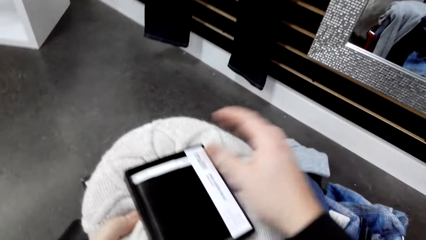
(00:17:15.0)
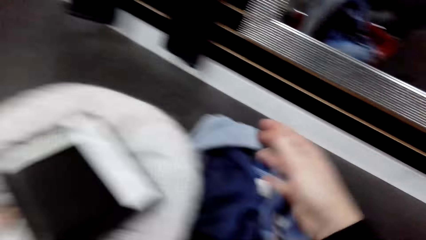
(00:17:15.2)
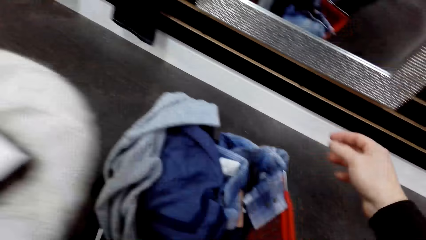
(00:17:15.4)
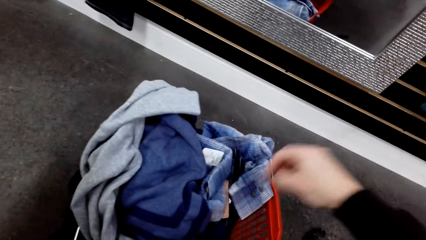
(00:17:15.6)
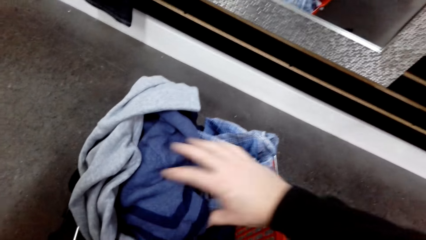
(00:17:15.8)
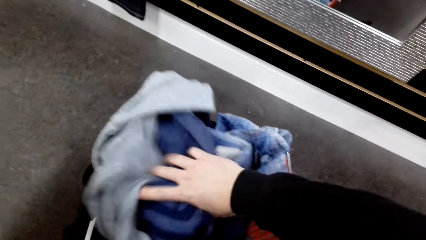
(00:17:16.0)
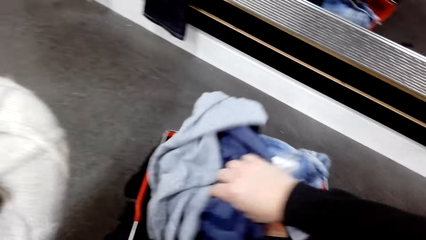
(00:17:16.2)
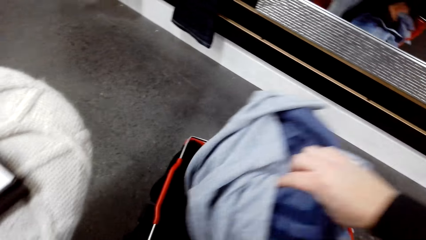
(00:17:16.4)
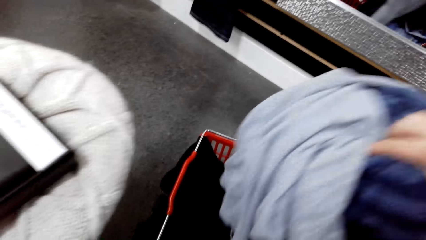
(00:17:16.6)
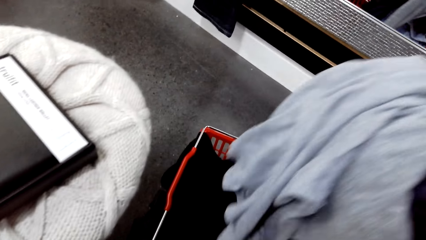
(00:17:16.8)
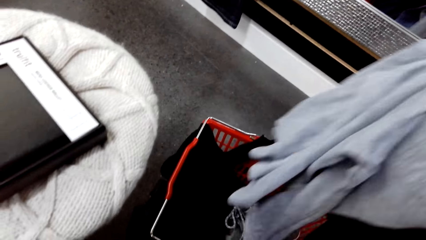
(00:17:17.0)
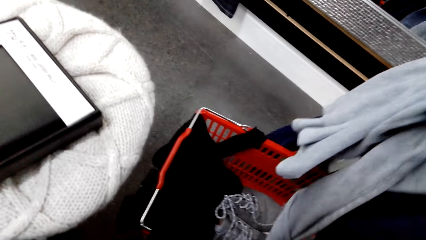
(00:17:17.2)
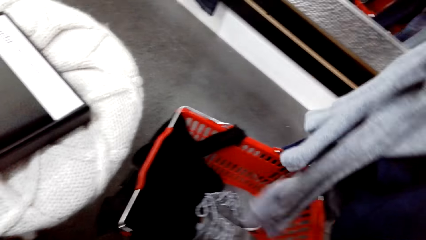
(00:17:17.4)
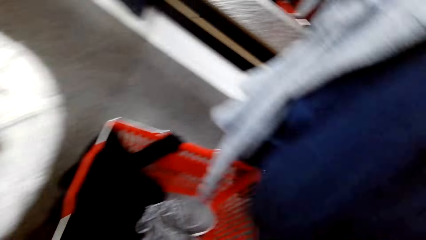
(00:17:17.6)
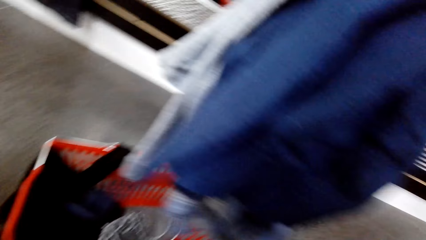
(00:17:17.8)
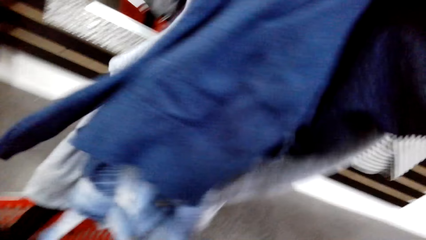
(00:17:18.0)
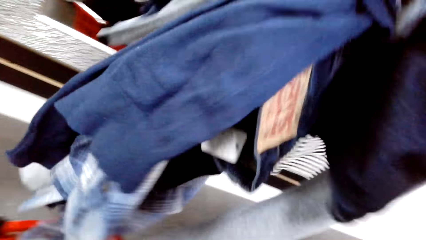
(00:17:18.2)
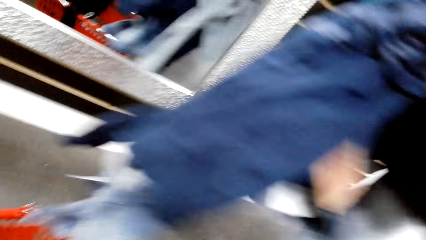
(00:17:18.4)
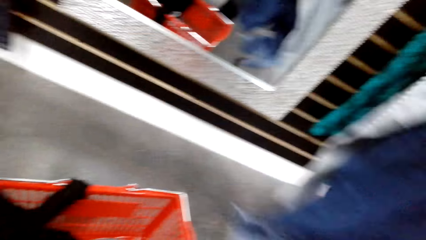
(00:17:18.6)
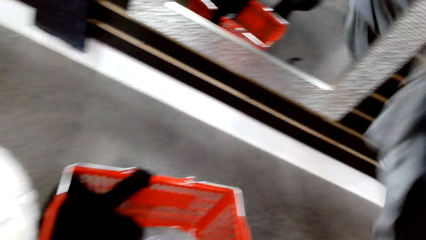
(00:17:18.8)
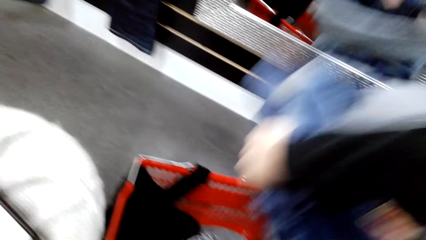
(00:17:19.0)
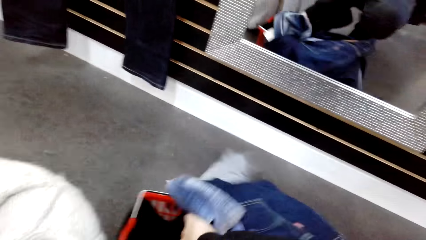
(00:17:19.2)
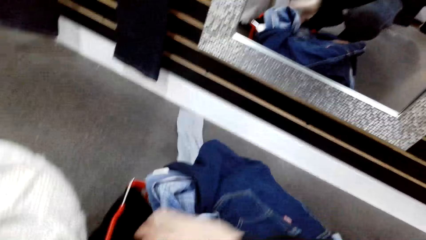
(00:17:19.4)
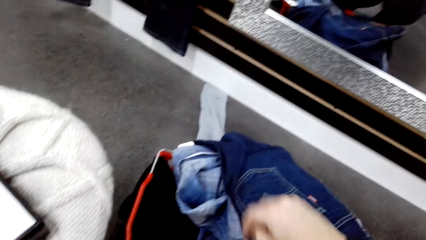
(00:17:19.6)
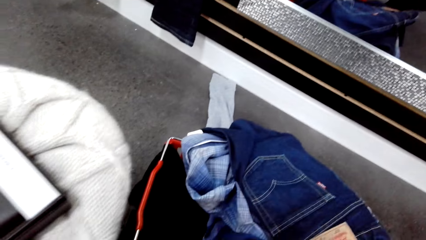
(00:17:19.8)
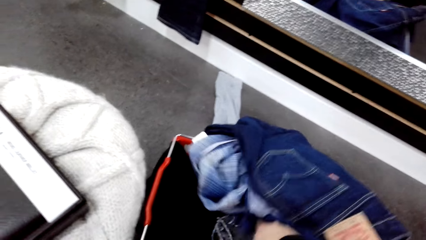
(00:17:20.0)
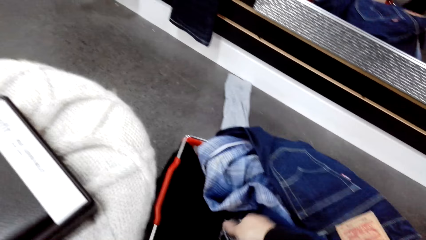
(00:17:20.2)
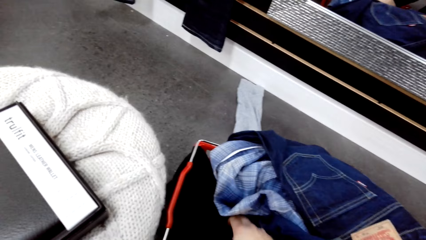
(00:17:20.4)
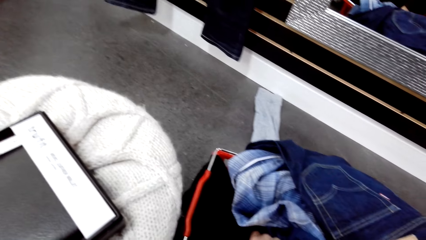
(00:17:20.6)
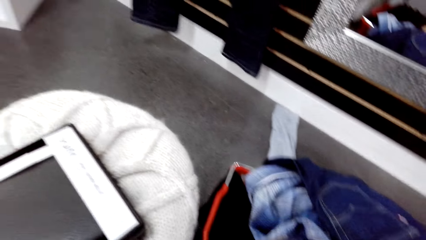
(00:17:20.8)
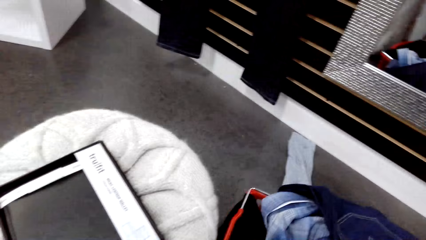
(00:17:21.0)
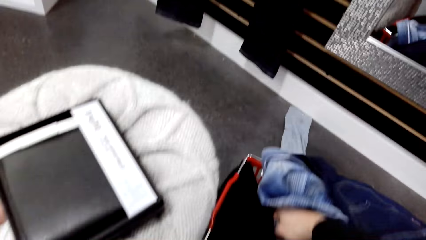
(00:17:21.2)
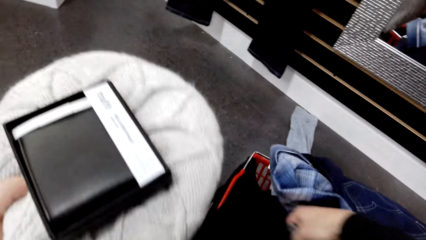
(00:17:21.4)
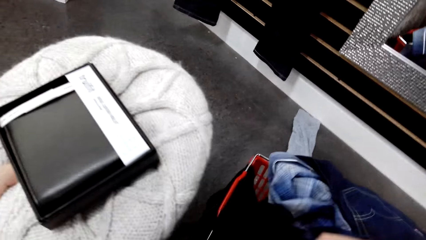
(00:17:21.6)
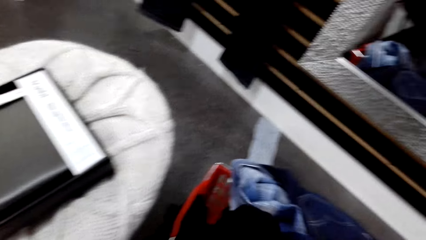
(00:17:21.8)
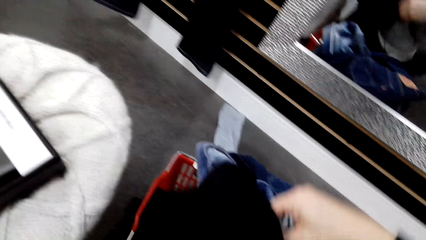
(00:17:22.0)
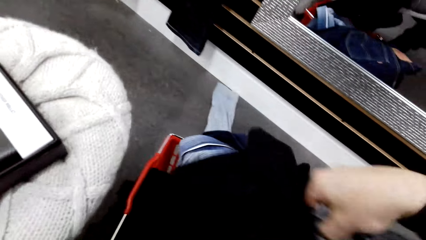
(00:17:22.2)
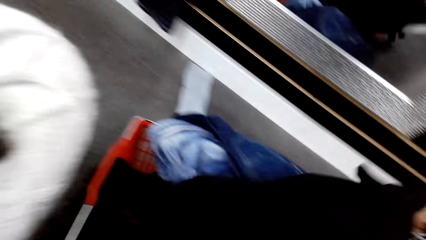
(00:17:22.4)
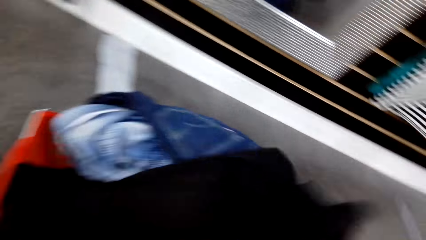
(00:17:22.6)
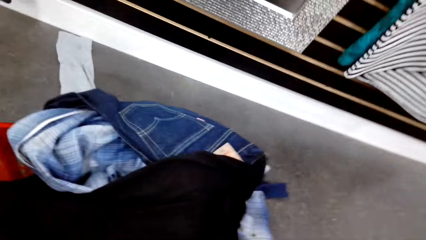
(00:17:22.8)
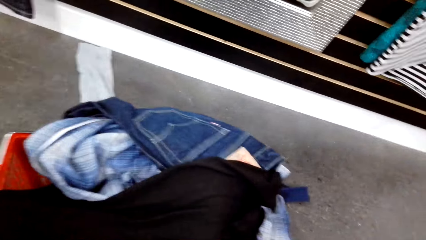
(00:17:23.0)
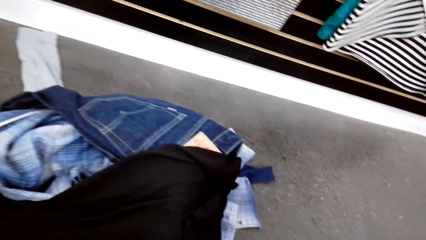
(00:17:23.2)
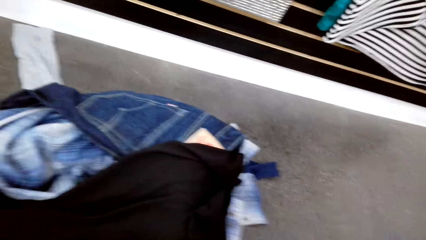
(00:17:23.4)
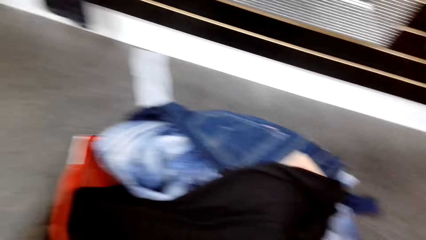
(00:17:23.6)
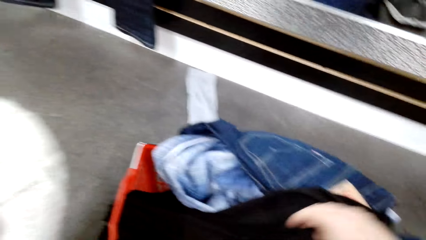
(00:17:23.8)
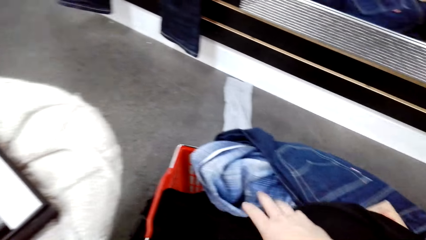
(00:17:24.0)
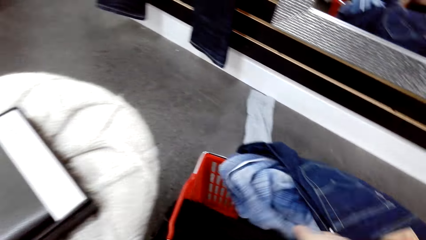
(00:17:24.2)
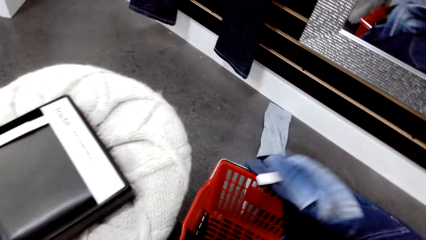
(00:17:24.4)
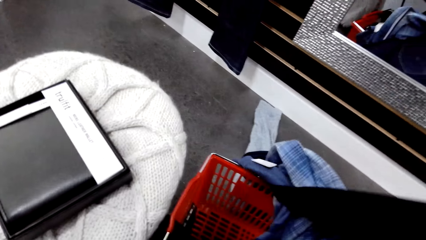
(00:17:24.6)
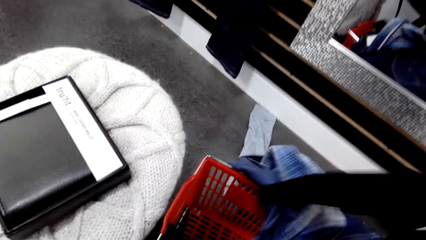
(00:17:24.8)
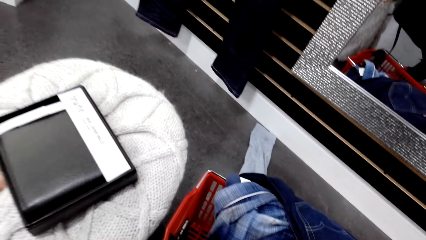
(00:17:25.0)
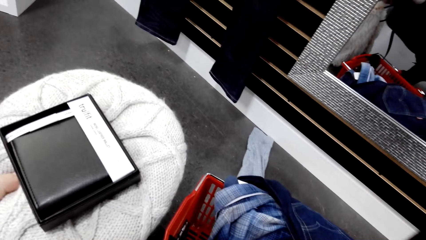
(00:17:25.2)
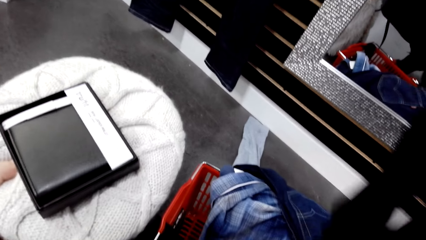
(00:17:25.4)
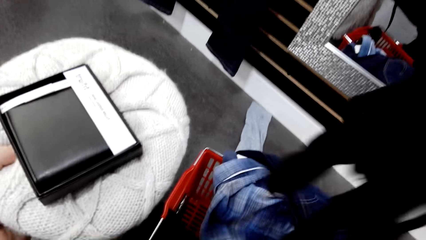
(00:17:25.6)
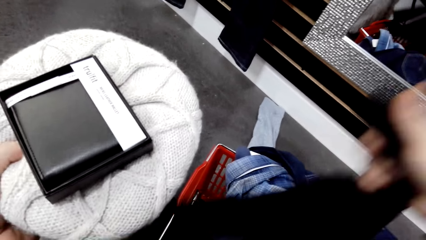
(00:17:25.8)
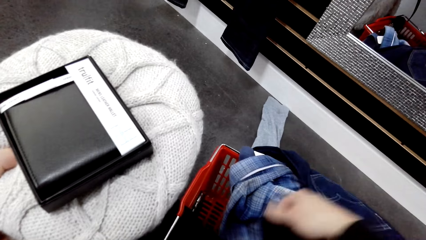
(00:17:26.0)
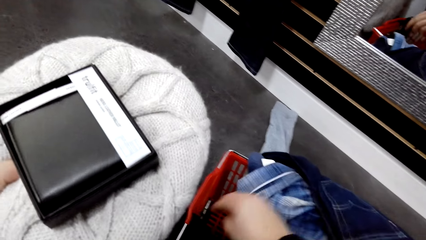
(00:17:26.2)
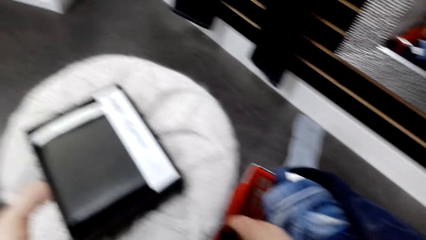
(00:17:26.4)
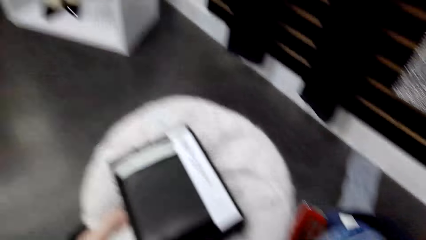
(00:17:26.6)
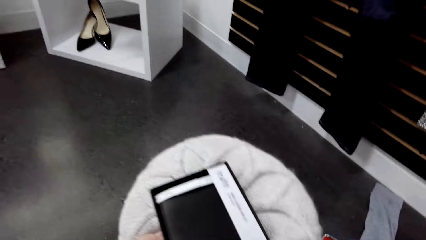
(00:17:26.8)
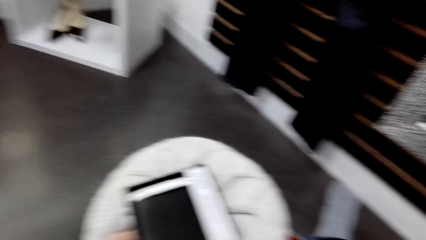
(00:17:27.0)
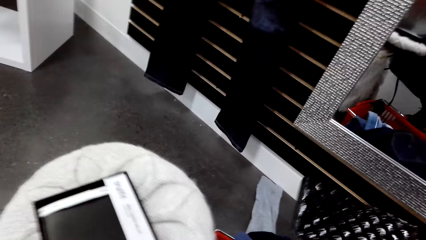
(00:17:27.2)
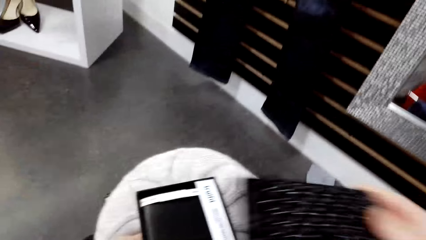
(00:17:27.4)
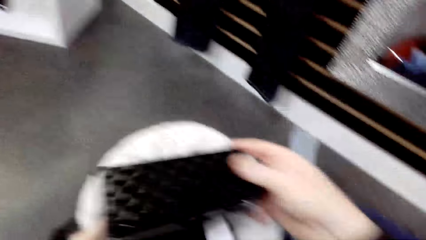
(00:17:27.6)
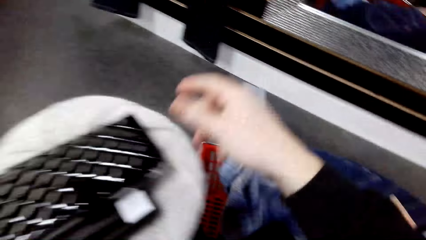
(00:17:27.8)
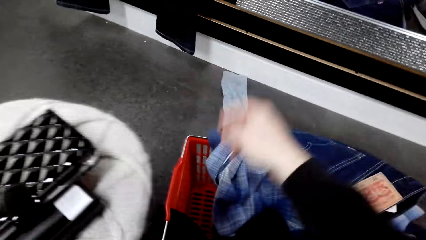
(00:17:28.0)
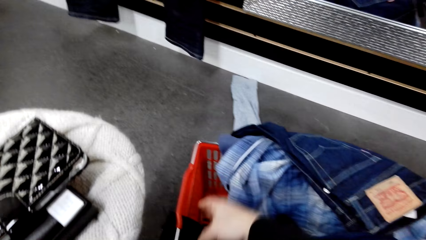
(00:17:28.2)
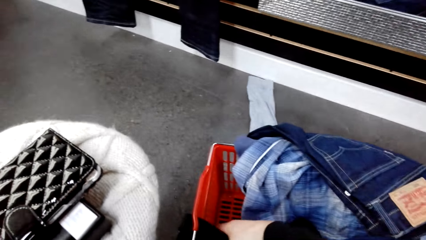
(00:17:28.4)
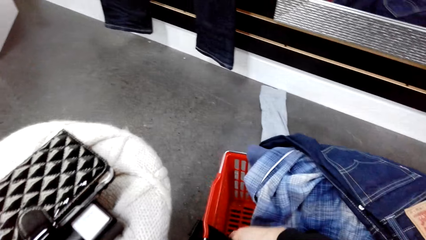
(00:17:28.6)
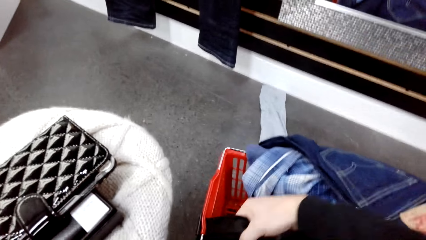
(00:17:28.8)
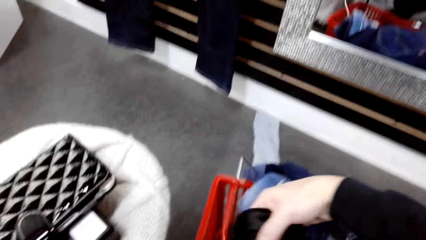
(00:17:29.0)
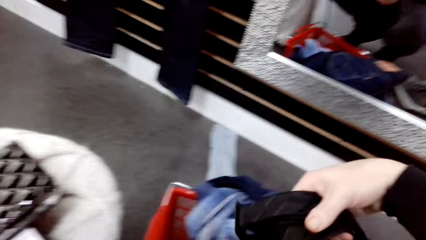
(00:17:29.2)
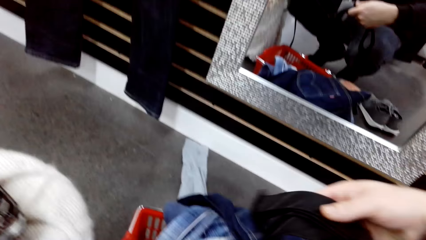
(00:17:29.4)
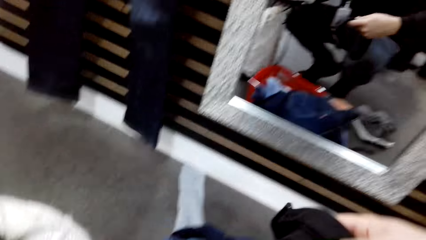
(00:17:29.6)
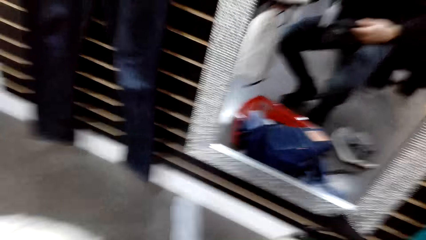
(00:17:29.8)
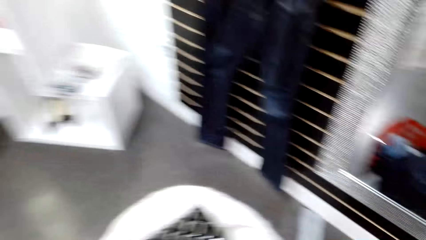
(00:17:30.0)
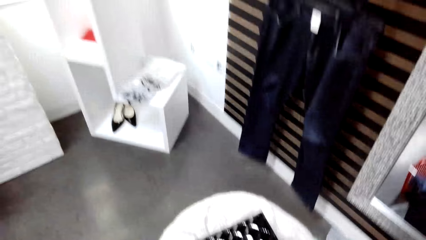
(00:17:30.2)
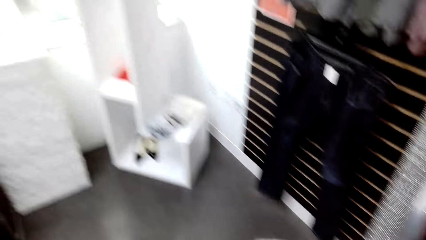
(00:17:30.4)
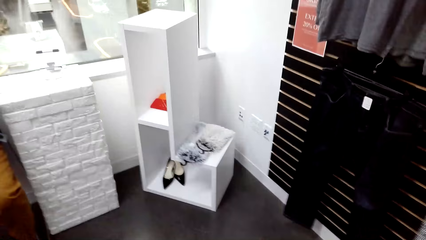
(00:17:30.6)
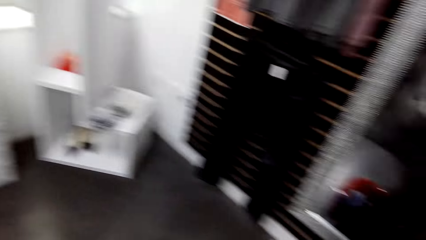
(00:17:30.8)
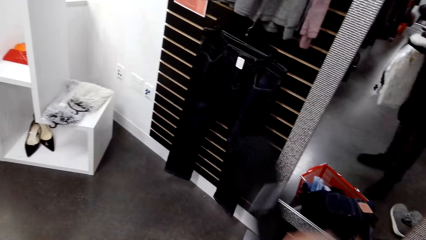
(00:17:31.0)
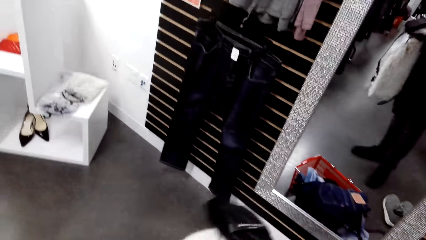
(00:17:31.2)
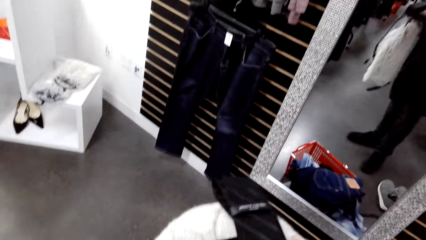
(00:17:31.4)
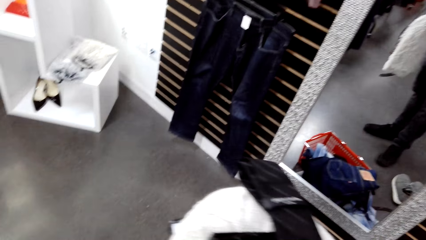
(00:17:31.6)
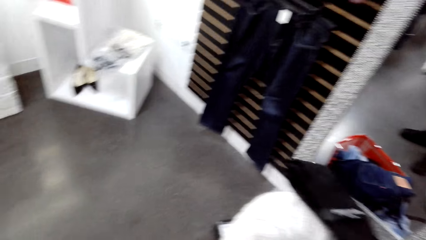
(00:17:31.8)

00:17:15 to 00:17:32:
The camera wearer passes clothes to the left hand. They lift clothes from the crate, and drop the clothes back in the crate. They lift a sweater from the crate, and drop the sweater back in the crate. They pick up a pouch from the crate. They place the pouch on the clothes. They take ties from the crate.
